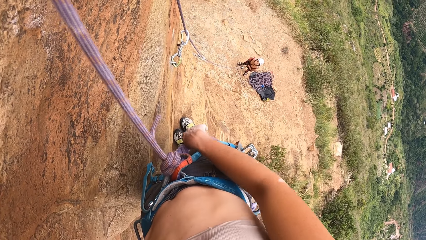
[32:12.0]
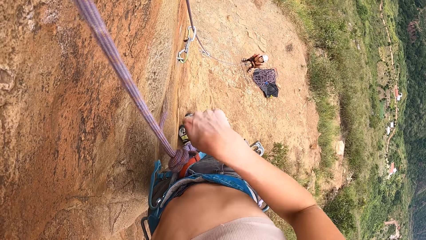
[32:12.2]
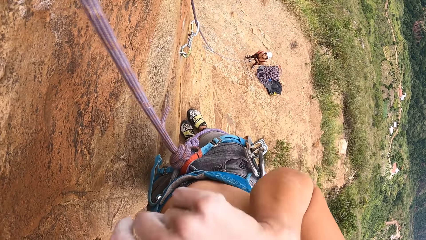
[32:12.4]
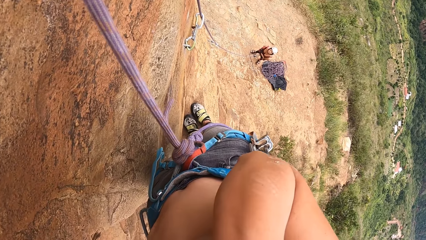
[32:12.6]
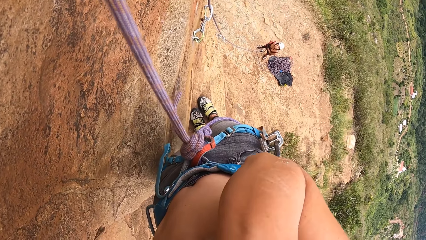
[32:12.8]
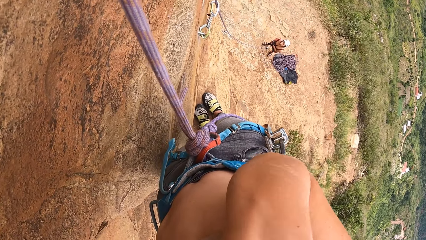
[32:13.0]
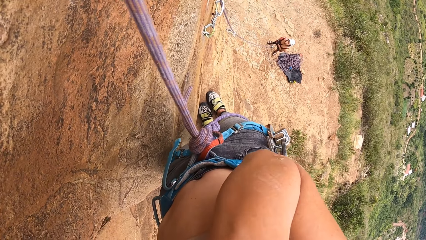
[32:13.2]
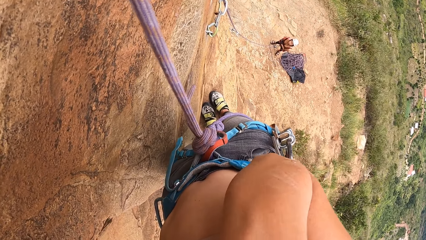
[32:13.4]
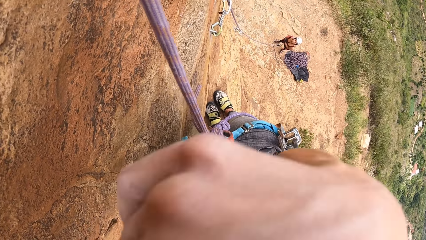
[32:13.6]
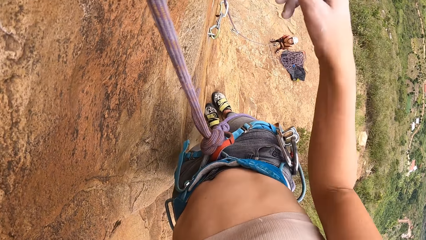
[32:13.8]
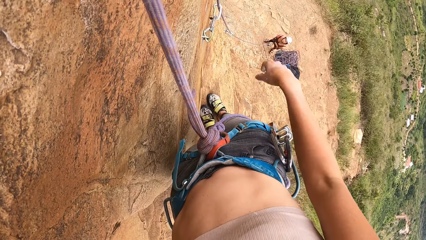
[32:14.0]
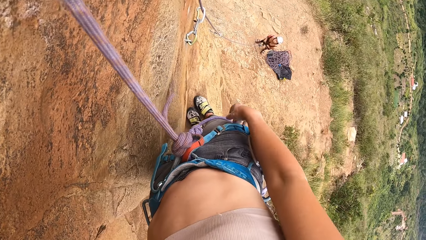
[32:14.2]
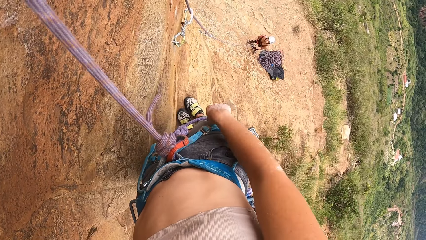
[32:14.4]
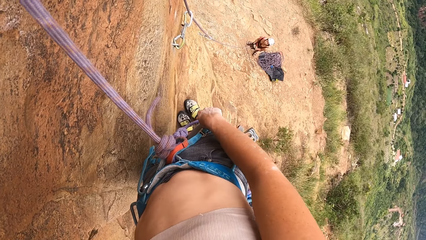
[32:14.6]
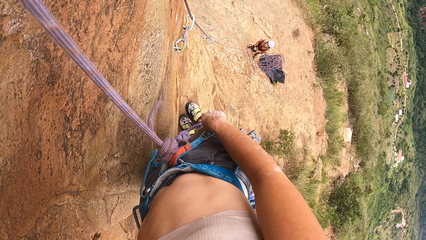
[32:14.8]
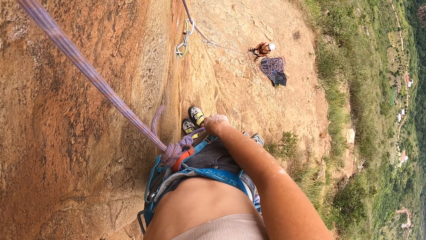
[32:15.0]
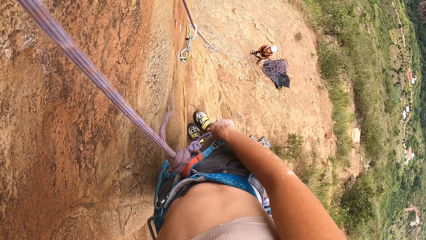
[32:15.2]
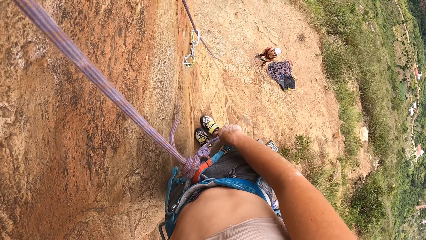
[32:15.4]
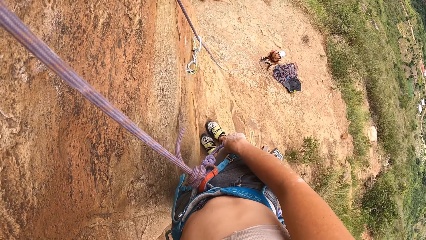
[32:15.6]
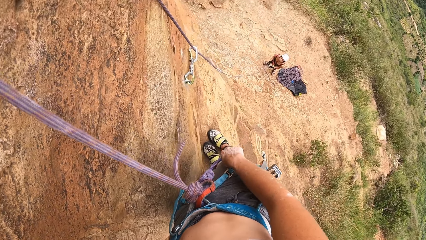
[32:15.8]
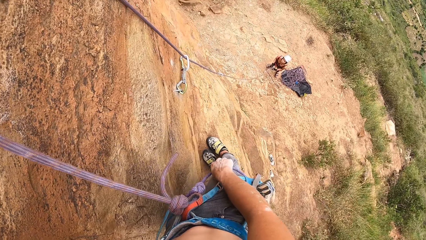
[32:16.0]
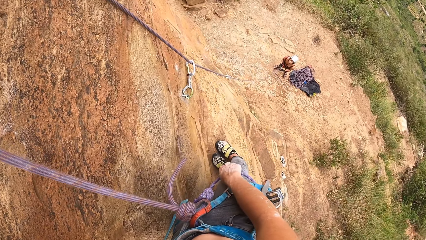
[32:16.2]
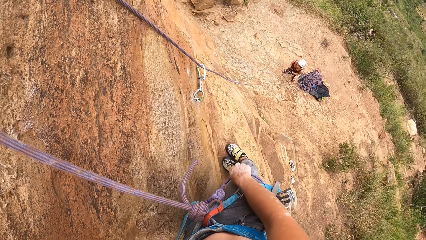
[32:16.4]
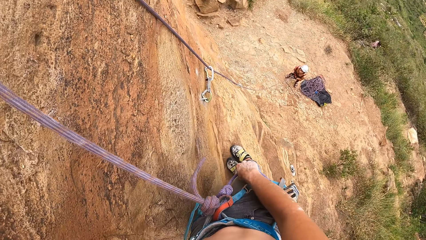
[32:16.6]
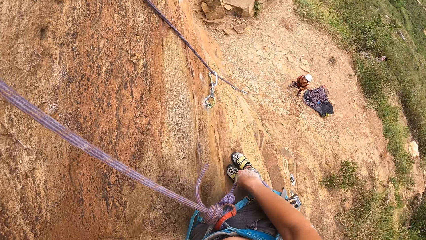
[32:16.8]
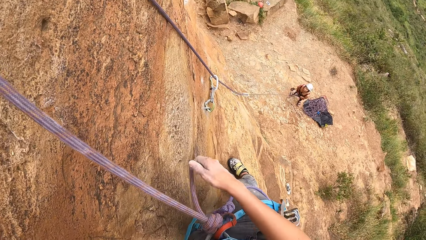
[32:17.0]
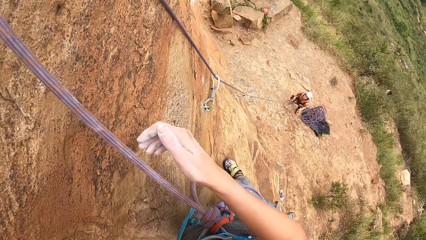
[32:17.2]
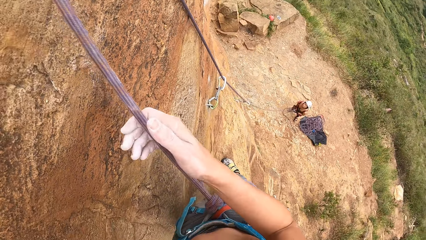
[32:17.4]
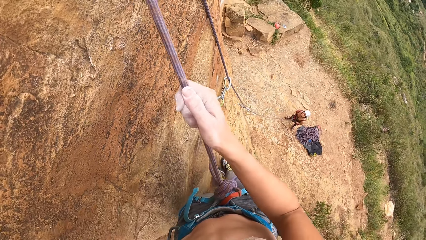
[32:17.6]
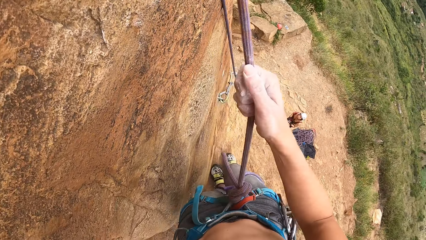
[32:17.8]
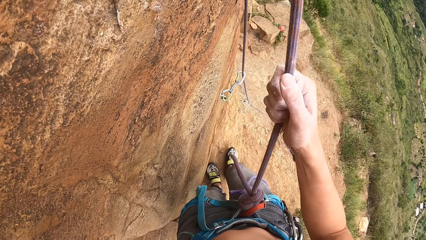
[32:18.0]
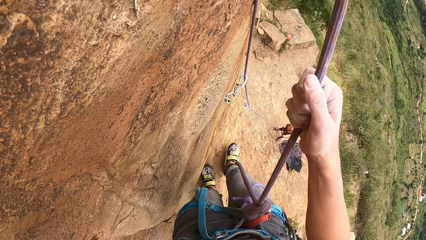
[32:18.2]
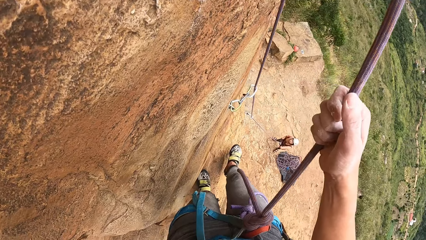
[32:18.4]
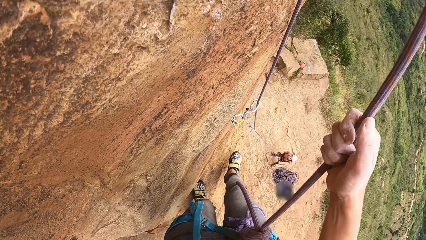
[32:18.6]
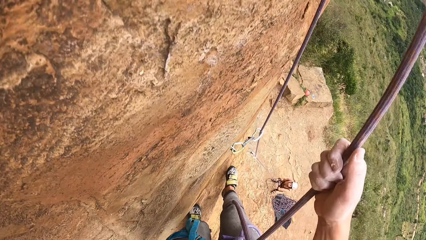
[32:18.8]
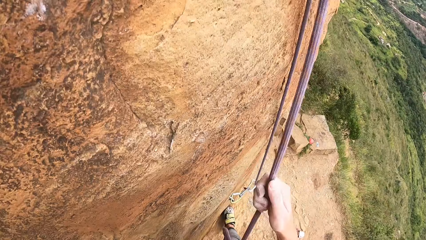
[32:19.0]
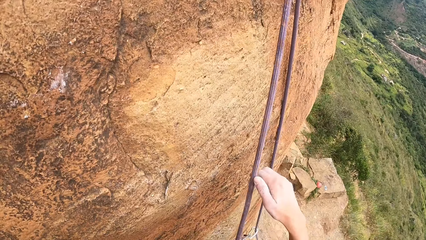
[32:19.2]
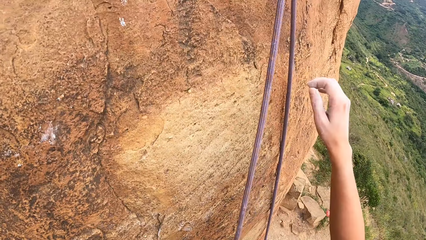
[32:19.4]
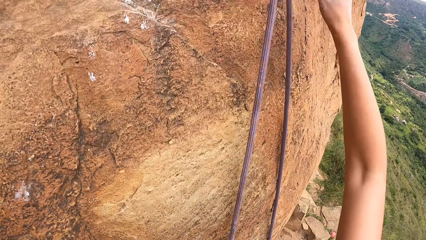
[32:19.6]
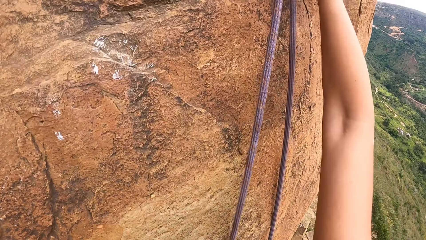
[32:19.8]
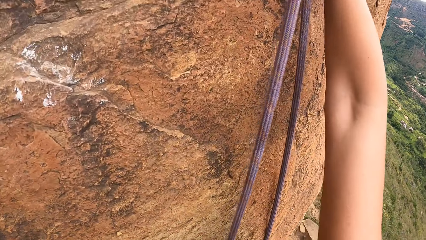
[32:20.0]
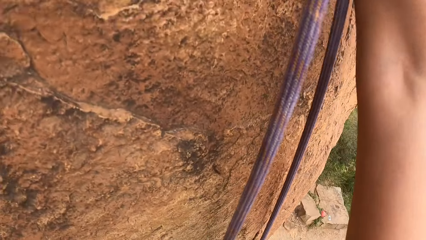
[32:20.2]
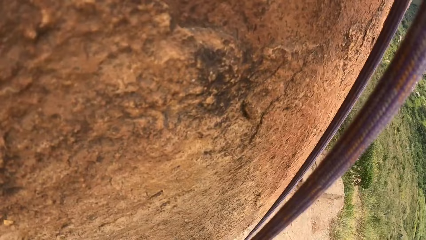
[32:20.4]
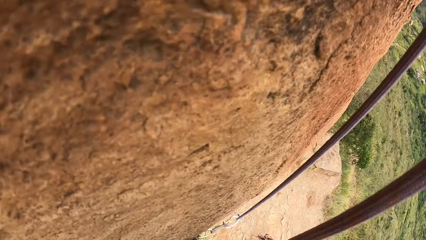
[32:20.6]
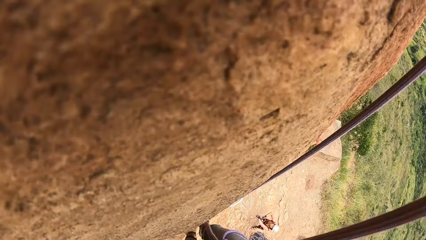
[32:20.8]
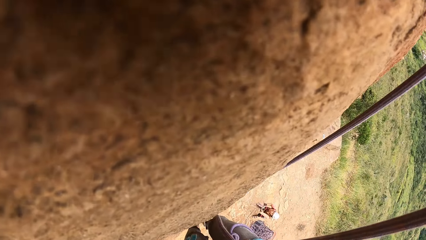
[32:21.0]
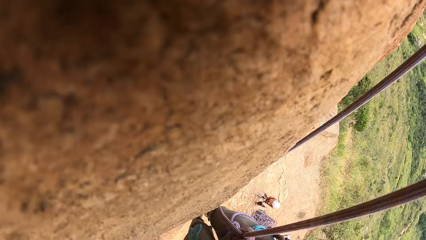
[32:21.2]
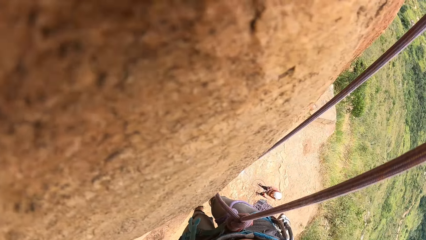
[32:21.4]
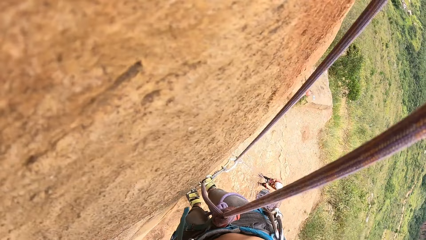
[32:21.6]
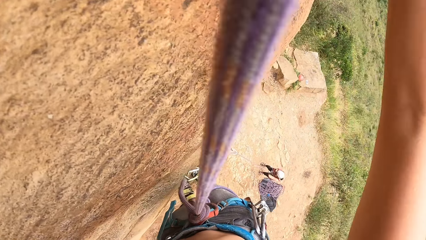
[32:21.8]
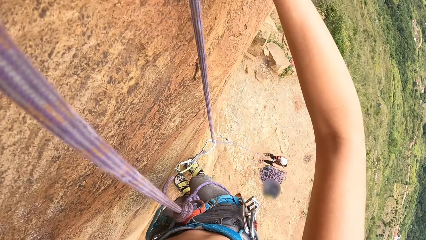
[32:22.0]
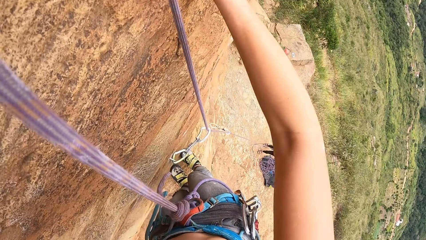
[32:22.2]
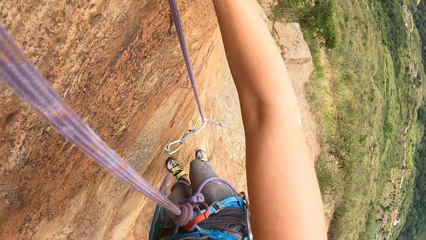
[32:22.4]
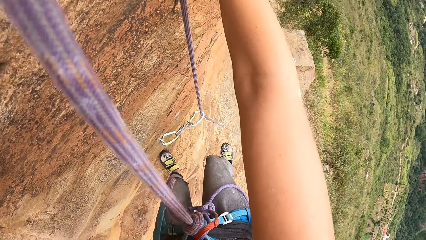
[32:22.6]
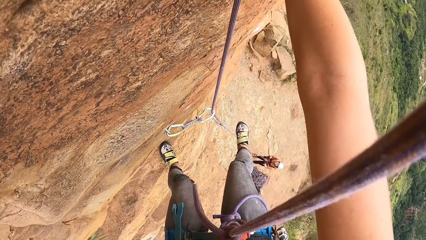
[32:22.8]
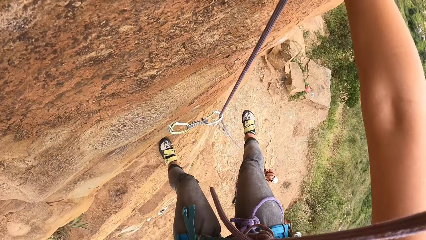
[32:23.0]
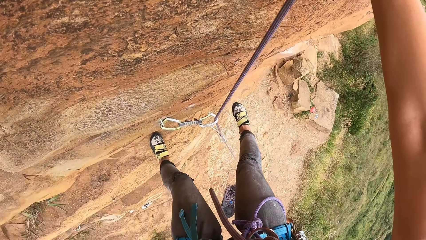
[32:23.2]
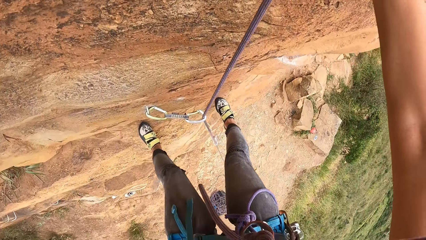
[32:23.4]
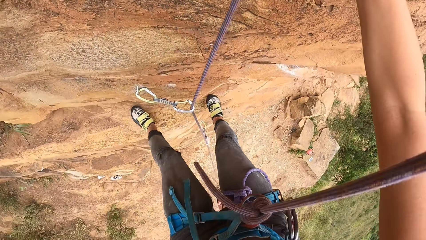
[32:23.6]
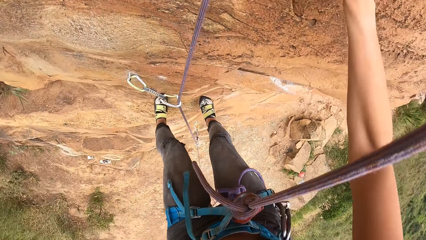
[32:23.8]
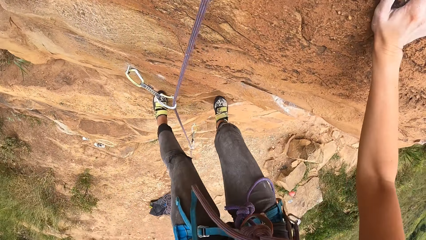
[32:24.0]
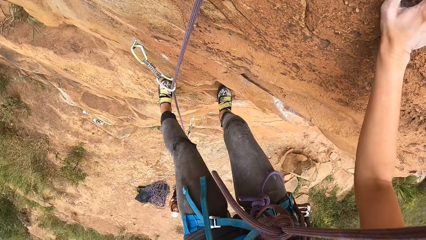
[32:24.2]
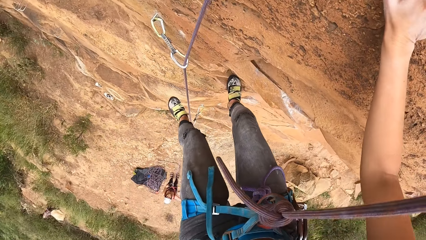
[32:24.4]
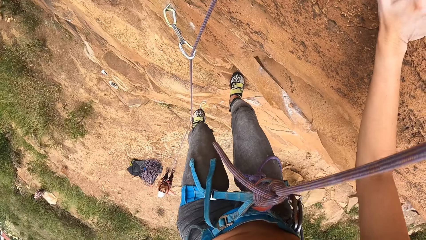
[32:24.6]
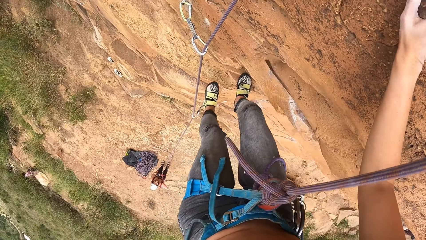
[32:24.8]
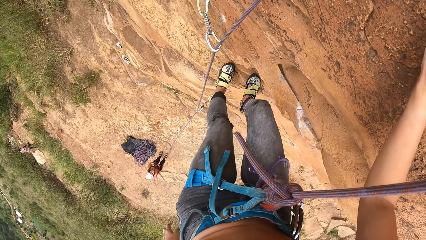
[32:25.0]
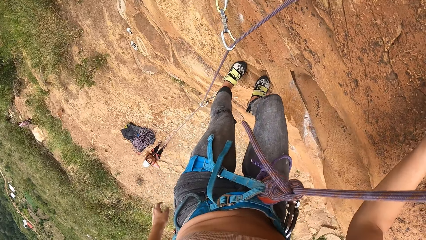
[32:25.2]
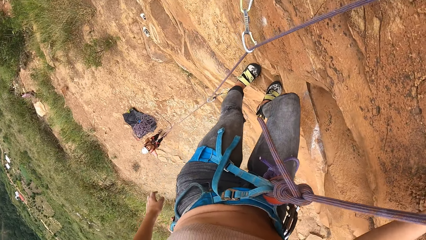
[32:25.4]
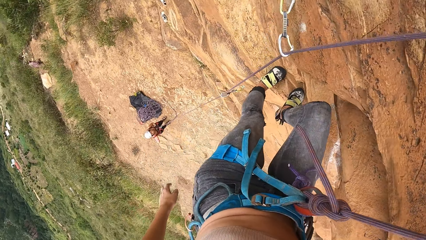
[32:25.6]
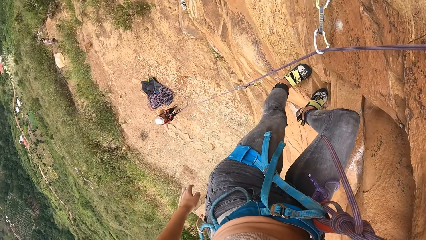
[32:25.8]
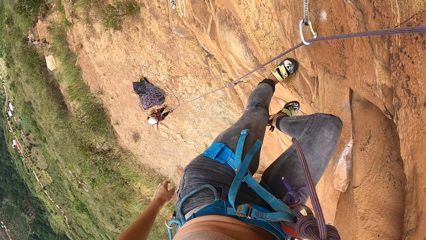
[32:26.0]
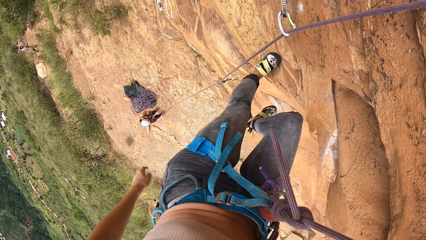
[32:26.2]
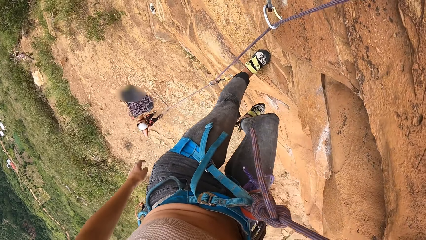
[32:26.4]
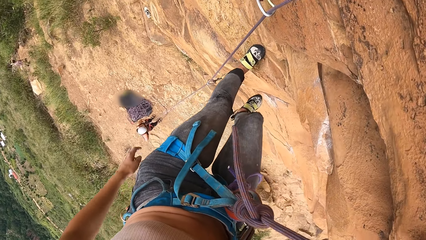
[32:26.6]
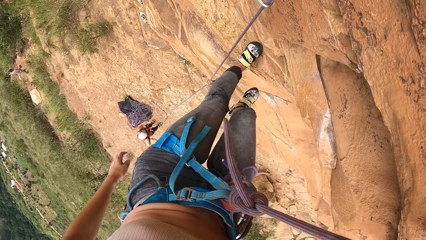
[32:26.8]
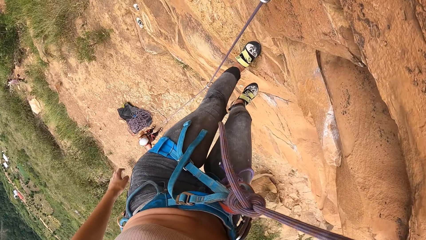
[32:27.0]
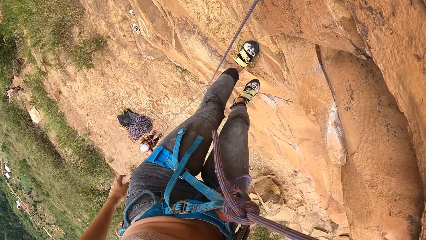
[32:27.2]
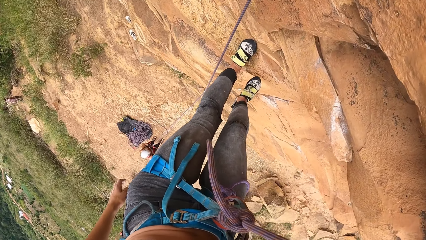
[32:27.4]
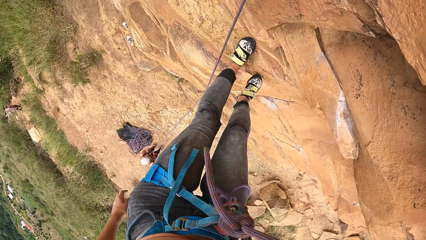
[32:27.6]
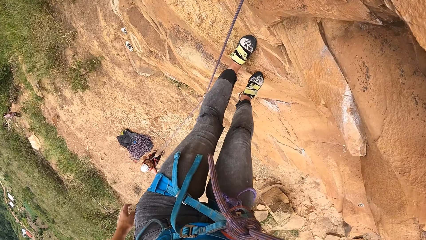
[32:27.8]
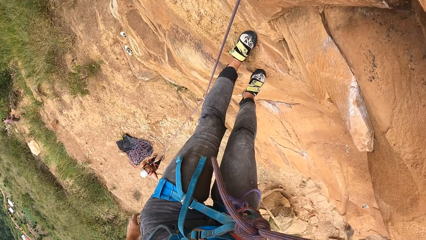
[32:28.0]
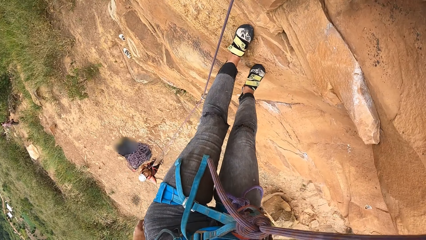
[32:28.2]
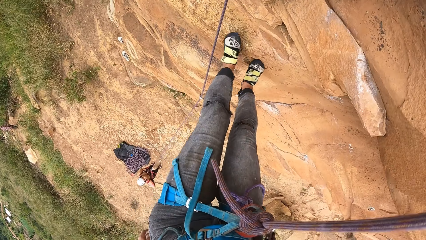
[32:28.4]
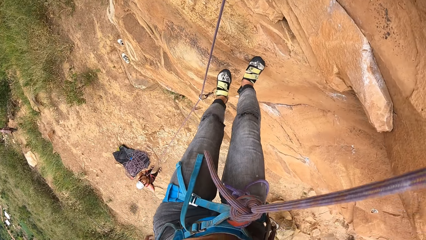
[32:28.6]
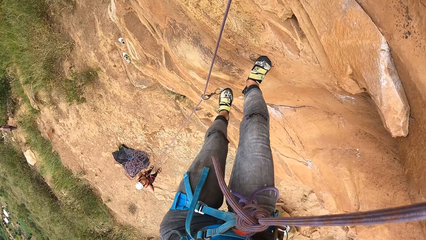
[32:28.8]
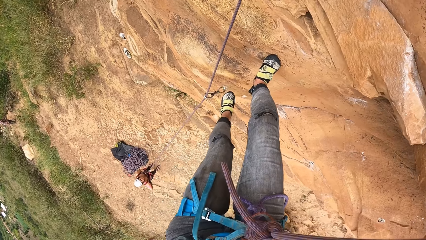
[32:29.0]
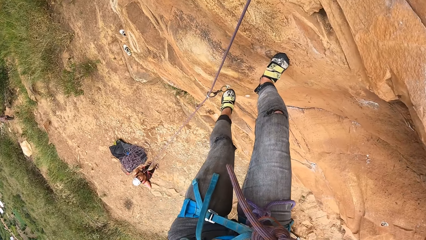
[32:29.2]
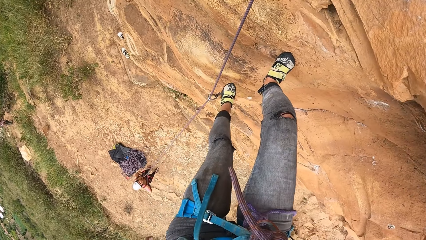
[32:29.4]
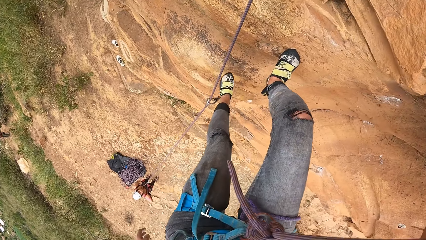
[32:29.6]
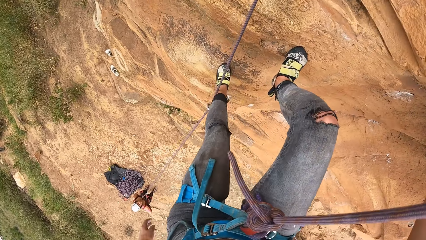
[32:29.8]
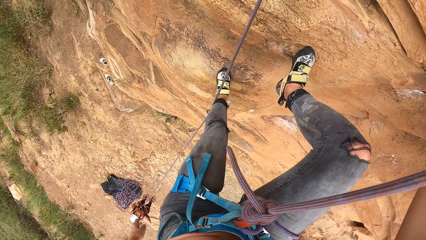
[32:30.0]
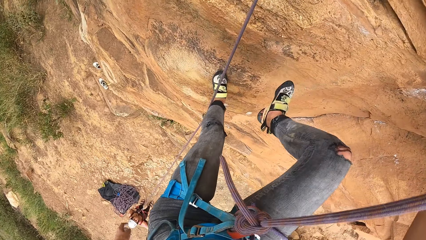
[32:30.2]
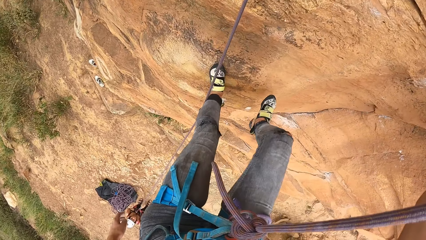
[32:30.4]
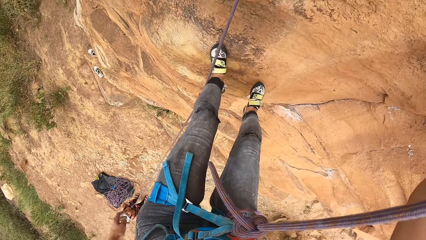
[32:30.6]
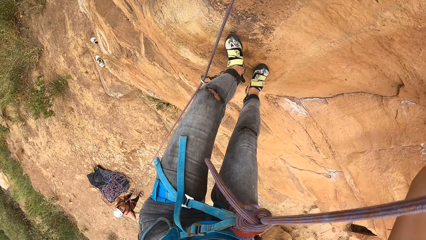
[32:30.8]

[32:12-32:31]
The camera wearer rubs her face. She lifts the right hand. She drops the right hand. She looks down. She holds the rope with the right hand. She moves the right foot. She lifts the right hand. She looks down. She climbs down the rock. She moves the right foot. She moves the left foot. She steps on the rock with both feet. She drops the left hand. She moves the right foot. She climbs down the rock.
